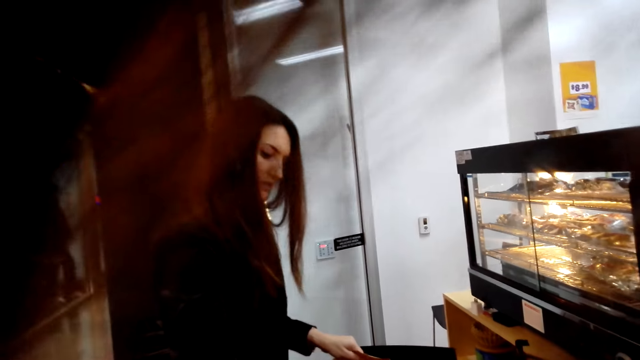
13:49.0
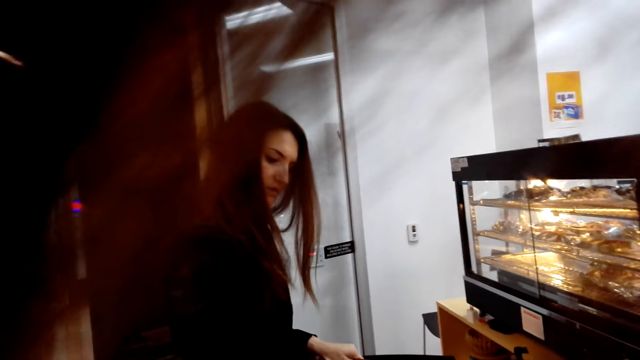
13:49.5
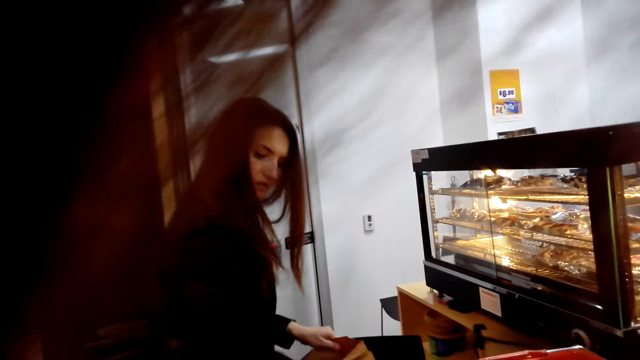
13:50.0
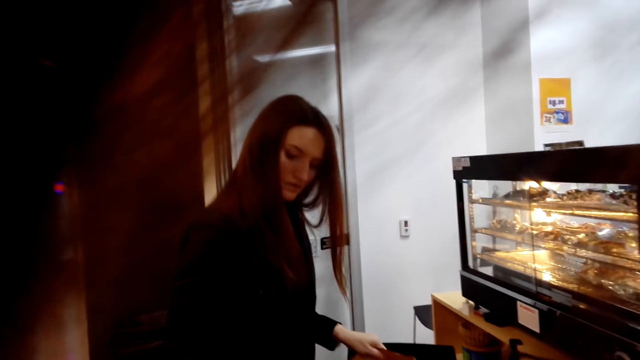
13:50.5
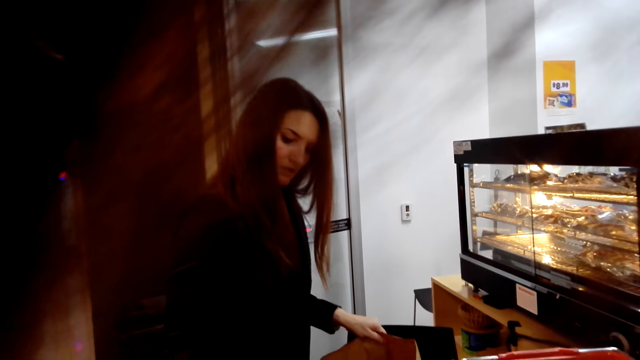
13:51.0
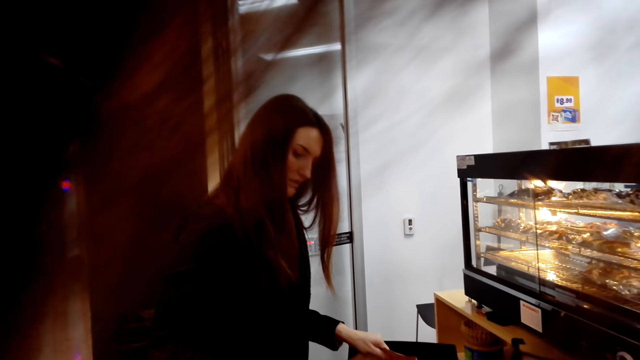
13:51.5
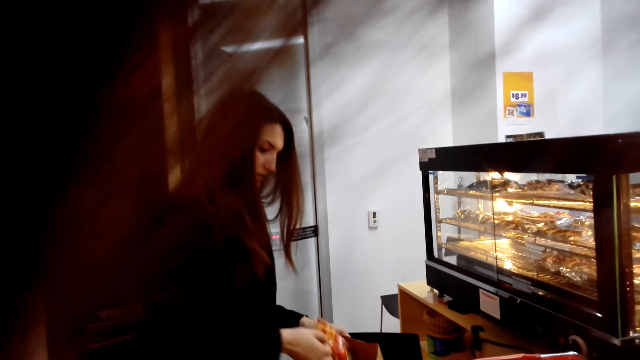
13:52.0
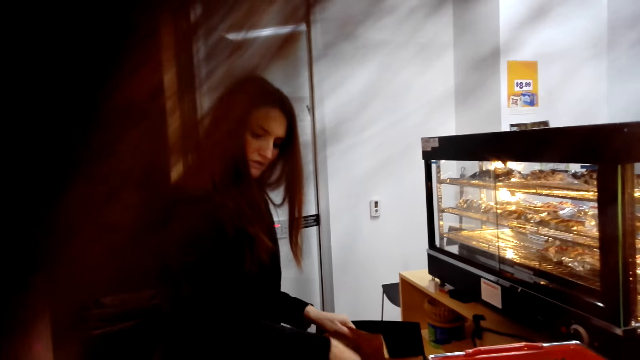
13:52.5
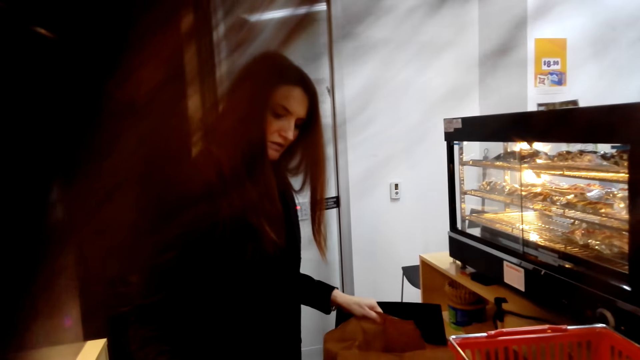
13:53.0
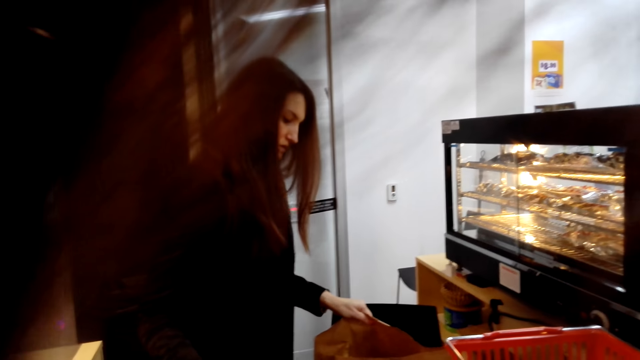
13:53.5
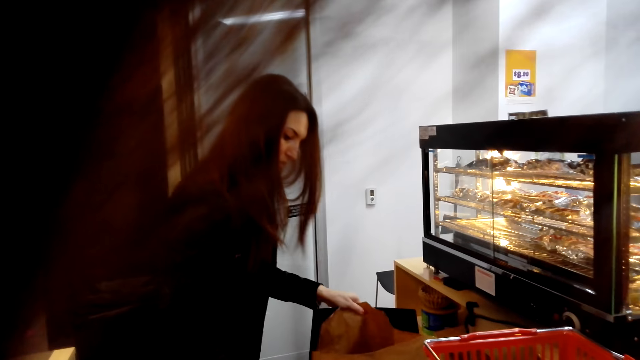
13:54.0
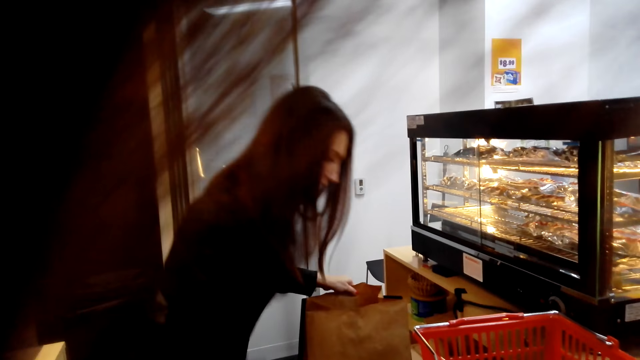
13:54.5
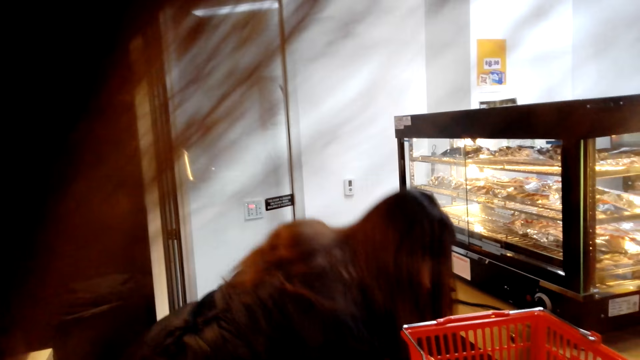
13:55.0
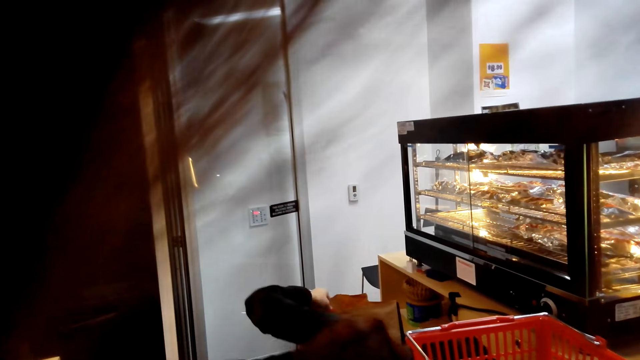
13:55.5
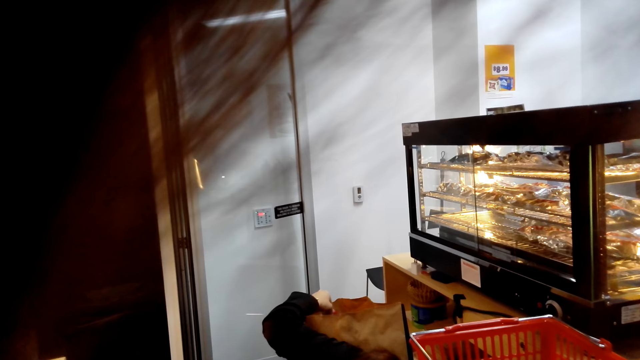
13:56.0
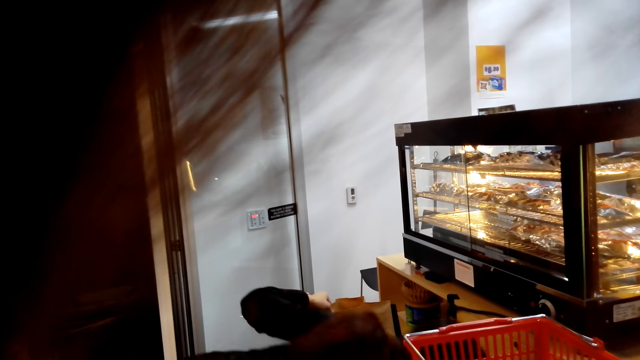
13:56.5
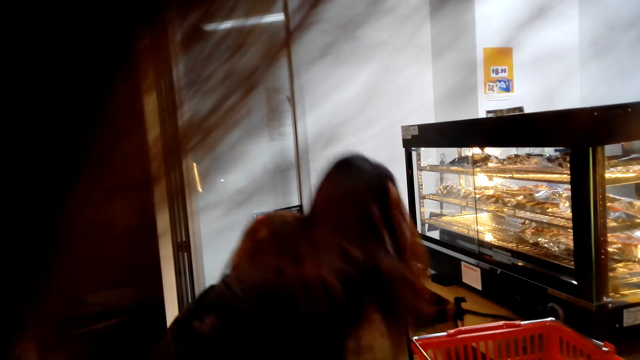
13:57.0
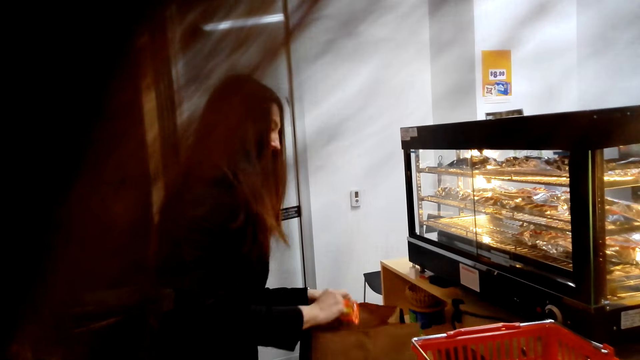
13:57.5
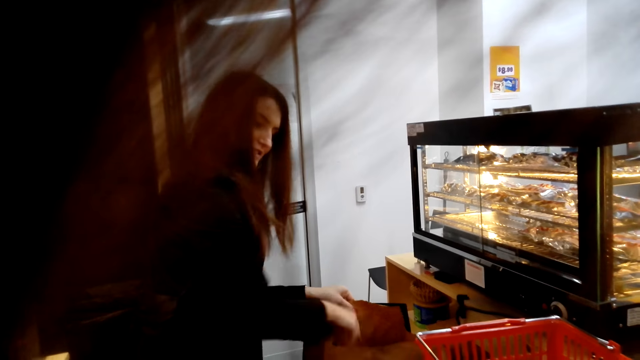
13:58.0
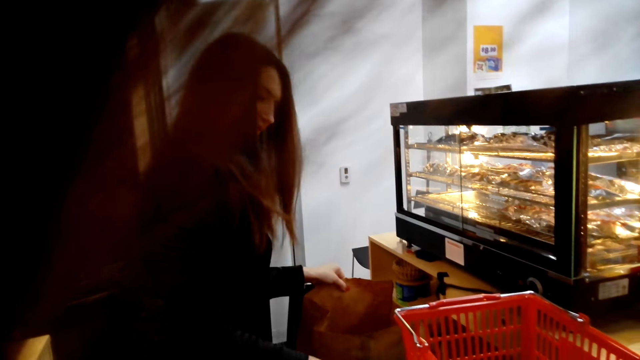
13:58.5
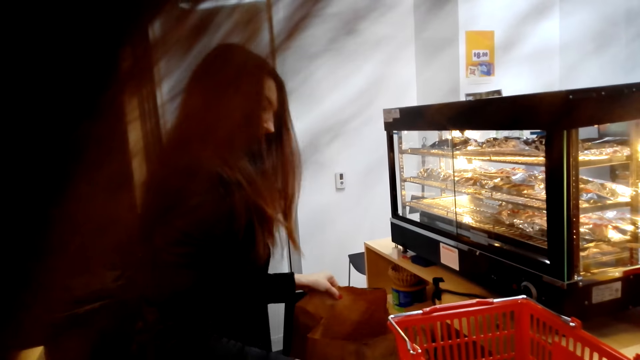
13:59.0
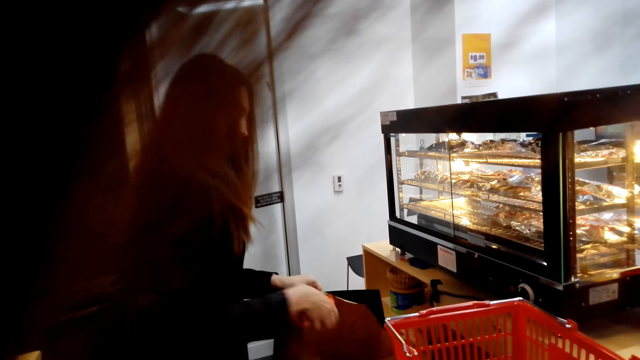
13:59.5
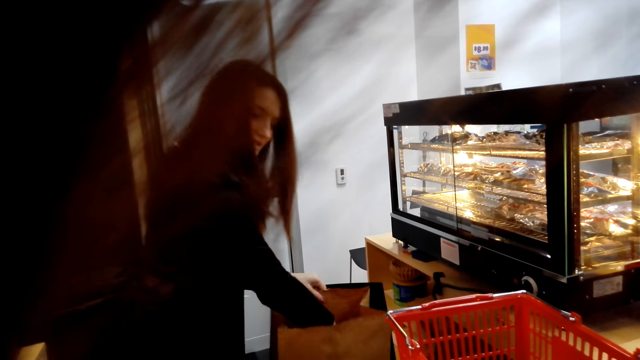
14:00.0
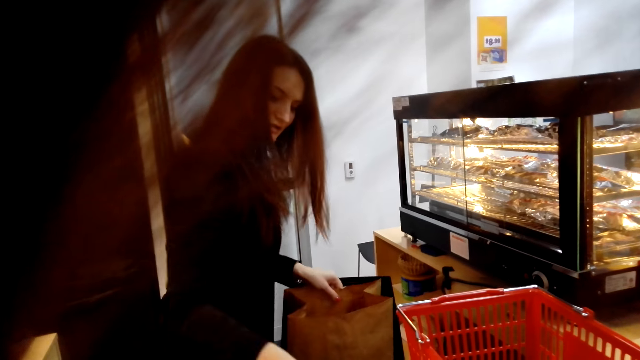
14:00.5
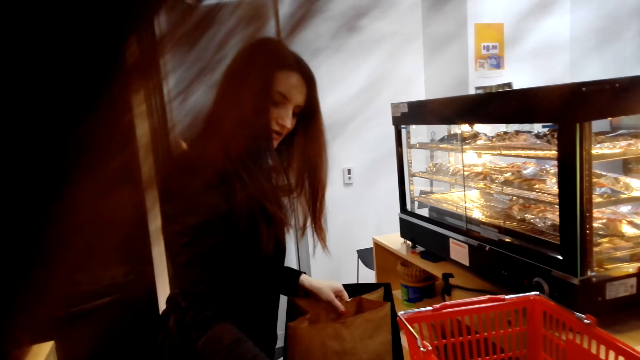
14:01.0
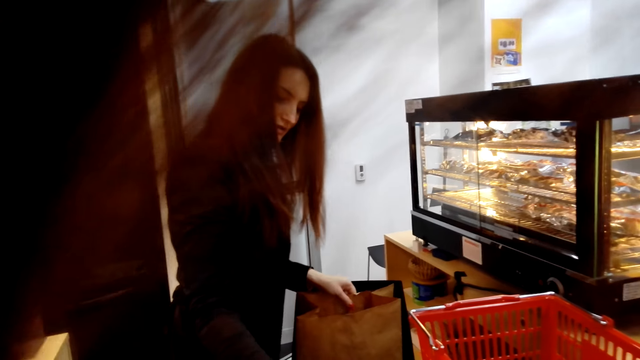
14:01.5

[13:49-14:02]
A cashier bends down. The cashier packs the product in the brown bag.

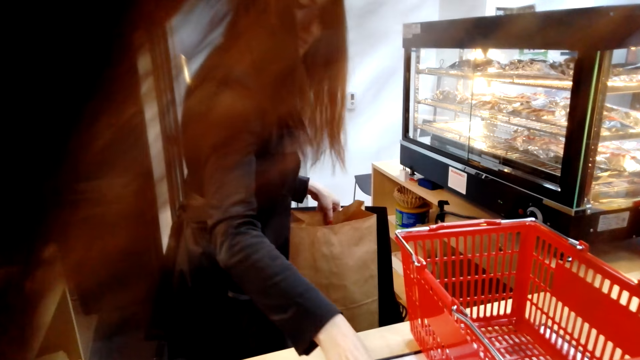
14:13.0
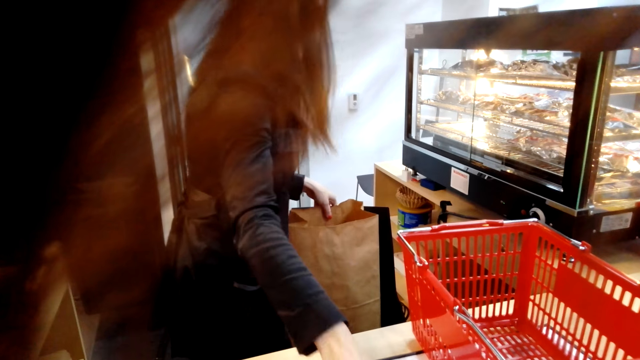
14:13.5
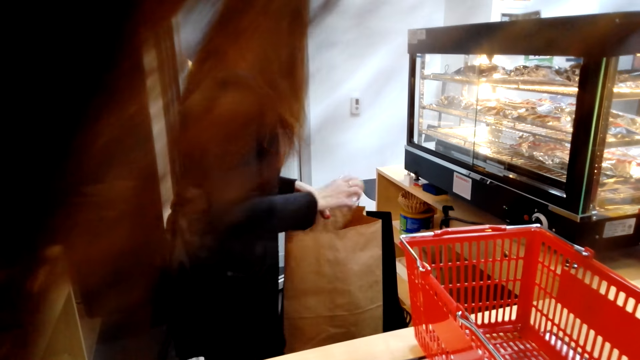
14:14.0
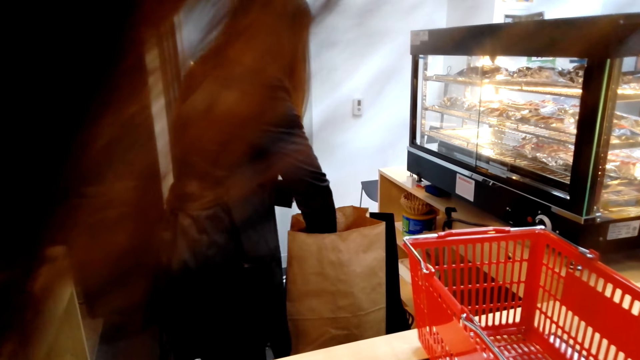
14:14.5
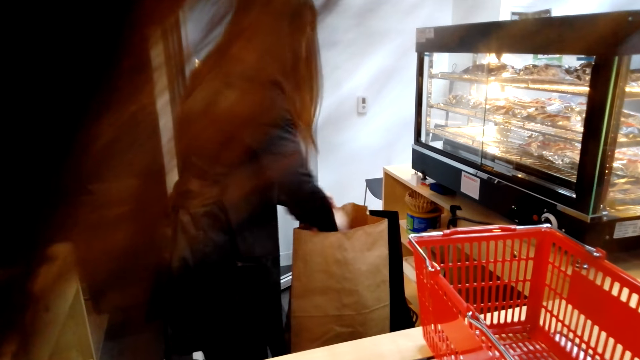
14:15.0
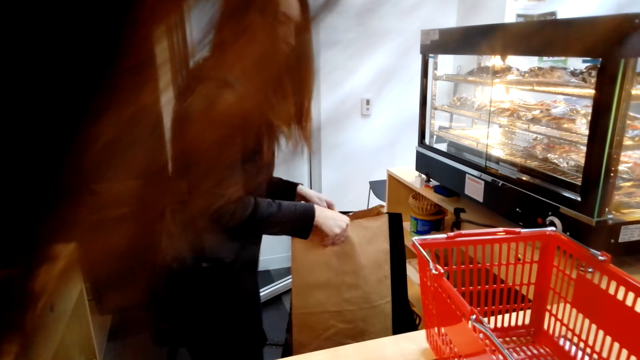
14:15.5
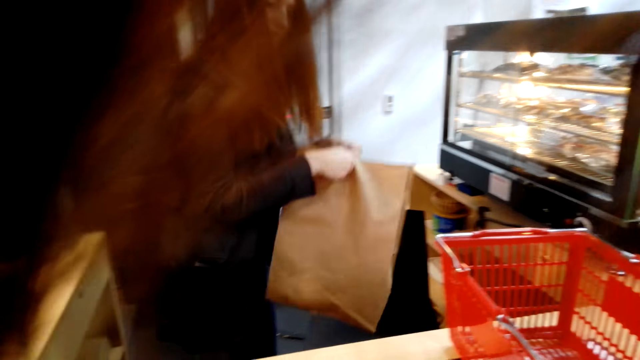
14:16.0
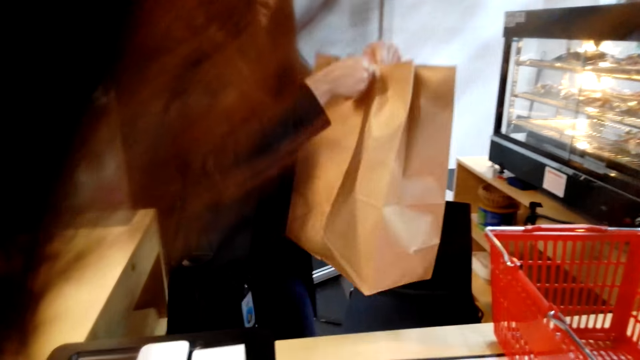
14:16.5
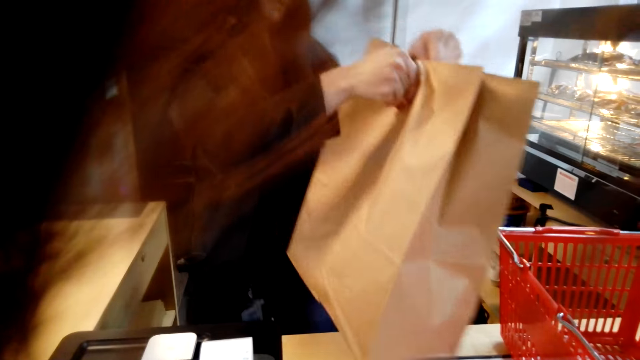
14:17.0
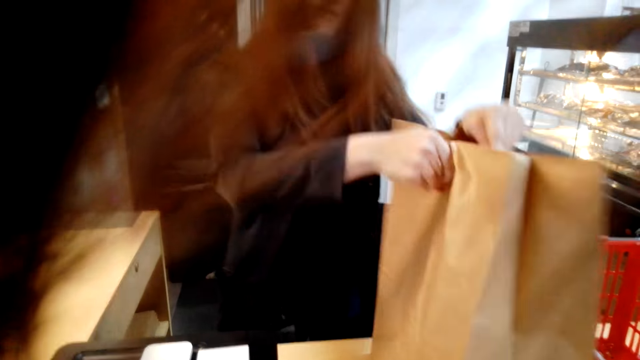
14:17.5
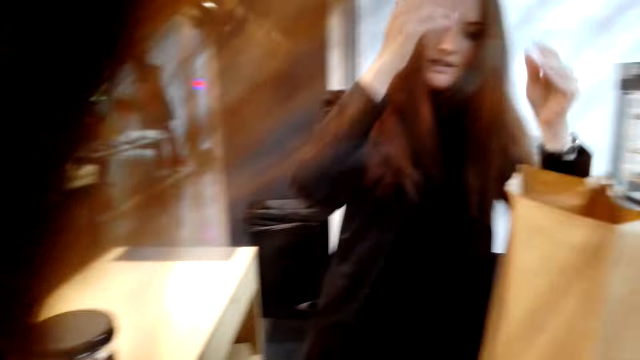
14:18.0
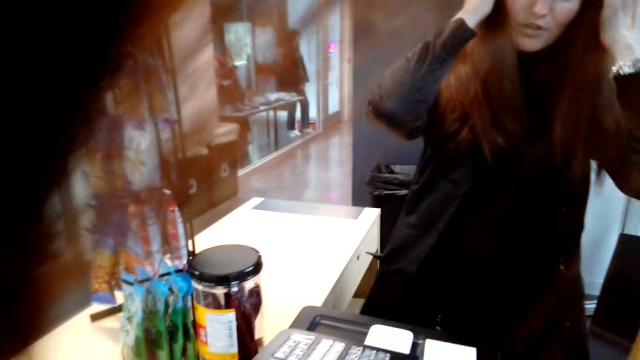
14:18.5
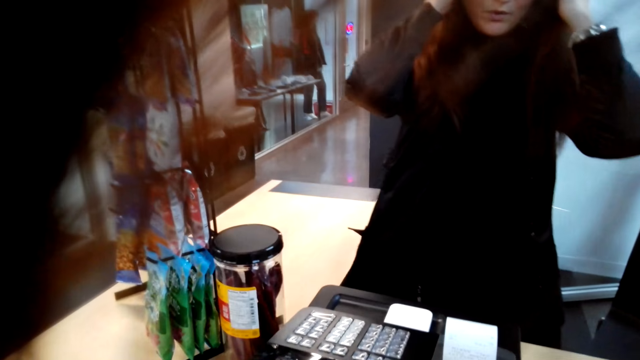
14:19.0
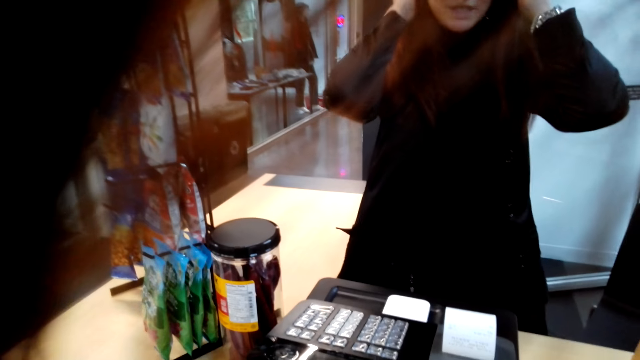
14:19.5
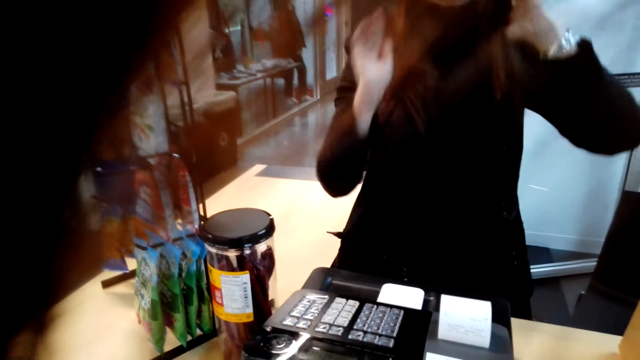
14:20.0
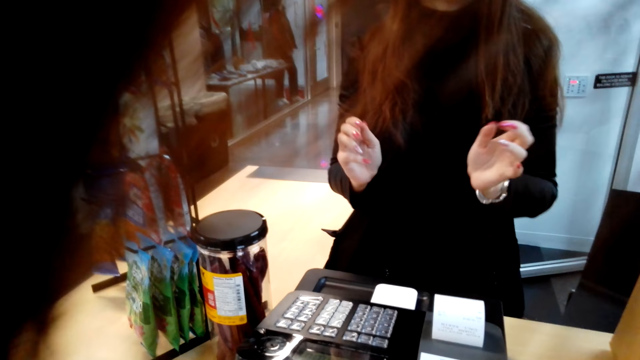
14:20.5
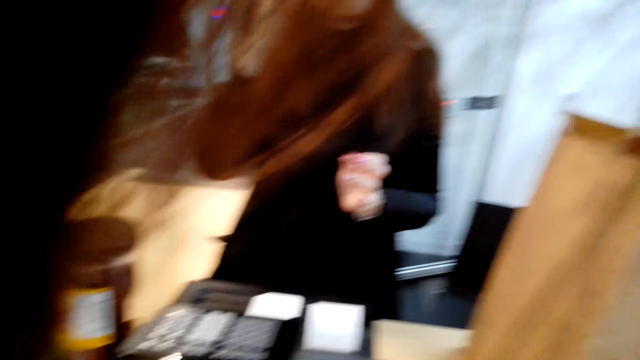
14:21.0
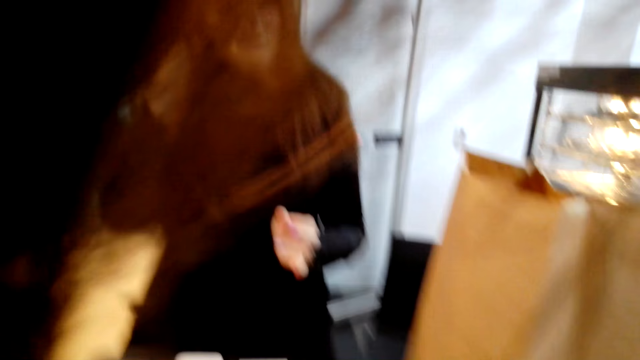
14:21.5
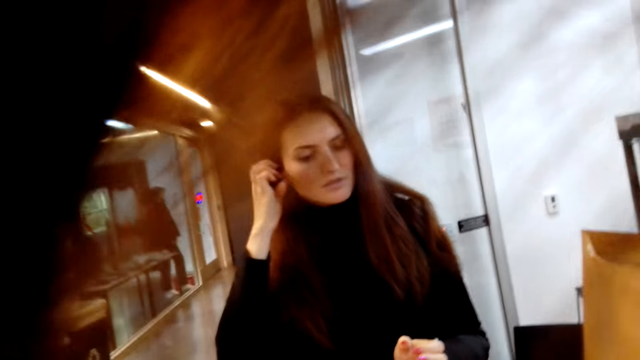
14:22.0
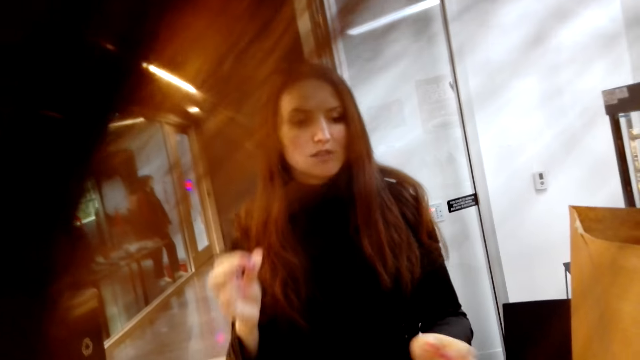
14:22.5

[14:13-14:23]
A lady gives the camera wearer the bag. The lady puts the brown bag on the counter and converses with the camera wearer.
